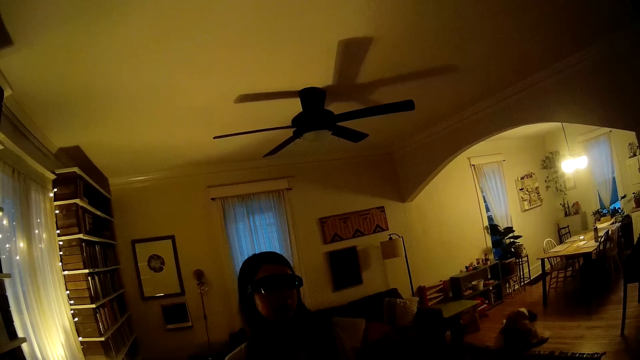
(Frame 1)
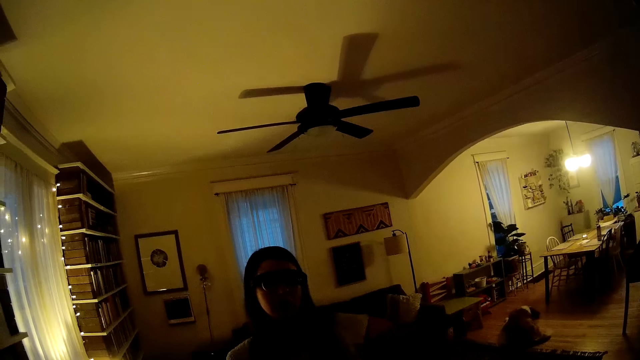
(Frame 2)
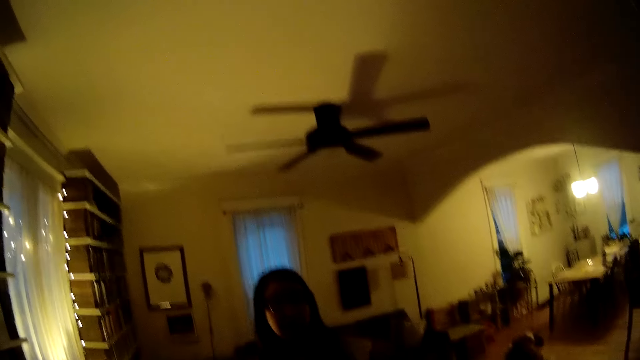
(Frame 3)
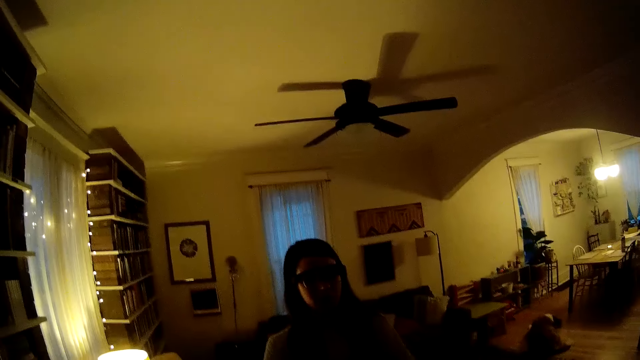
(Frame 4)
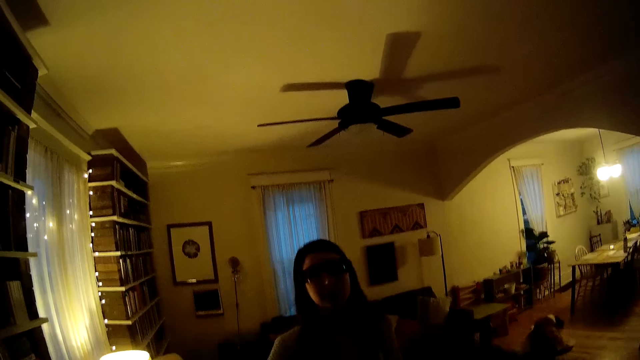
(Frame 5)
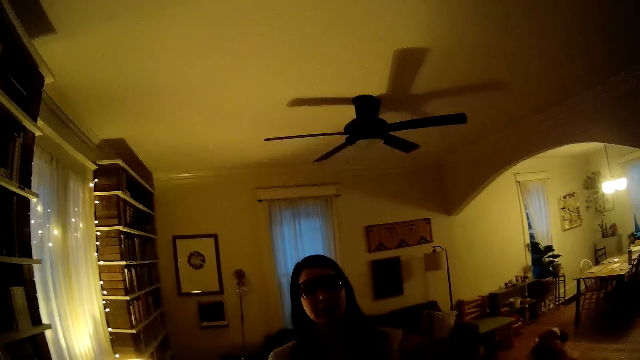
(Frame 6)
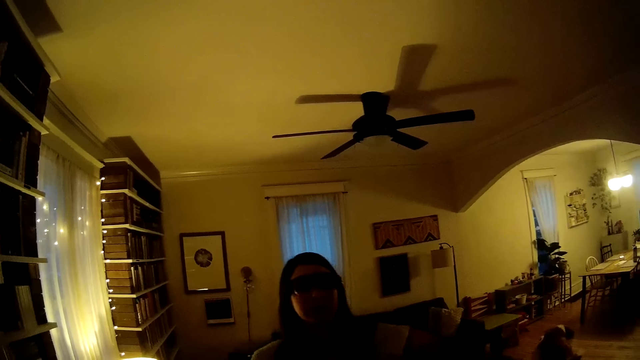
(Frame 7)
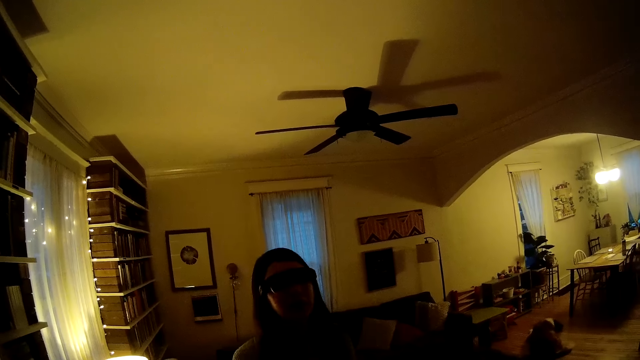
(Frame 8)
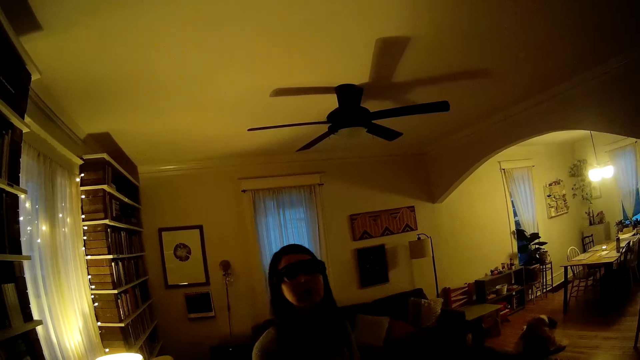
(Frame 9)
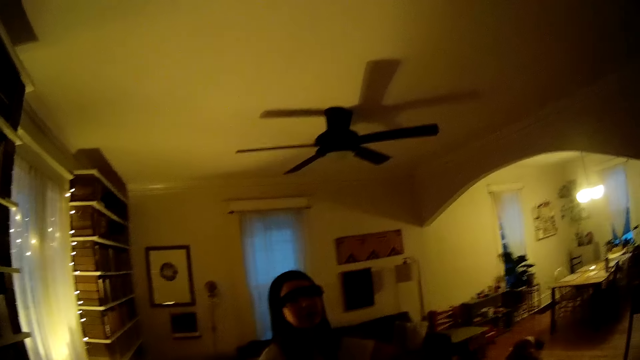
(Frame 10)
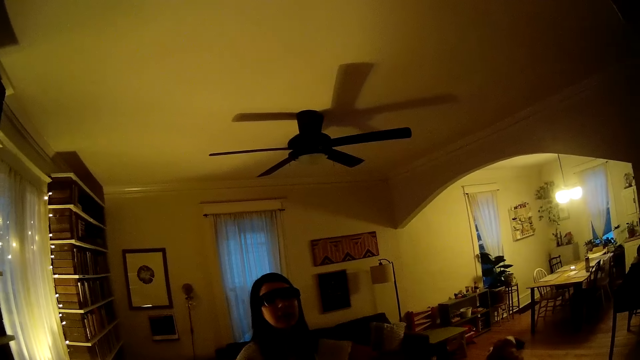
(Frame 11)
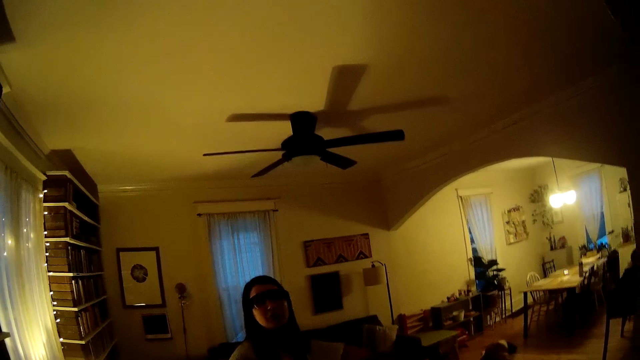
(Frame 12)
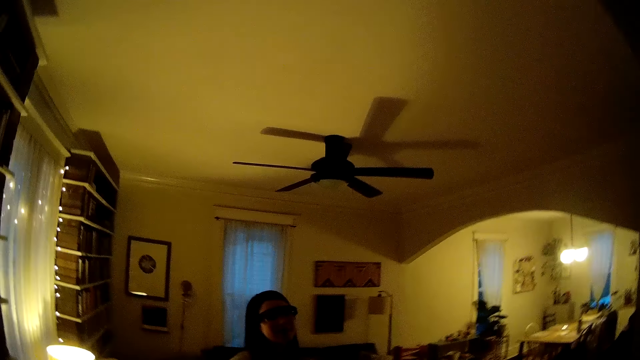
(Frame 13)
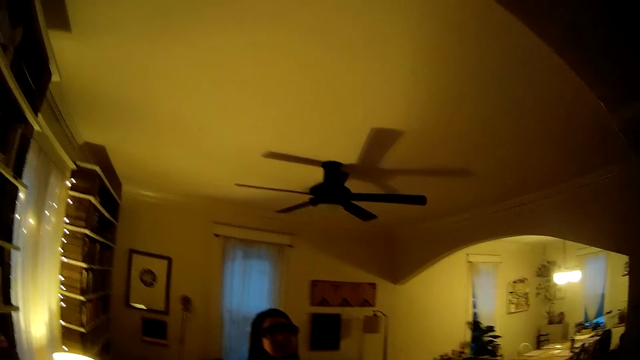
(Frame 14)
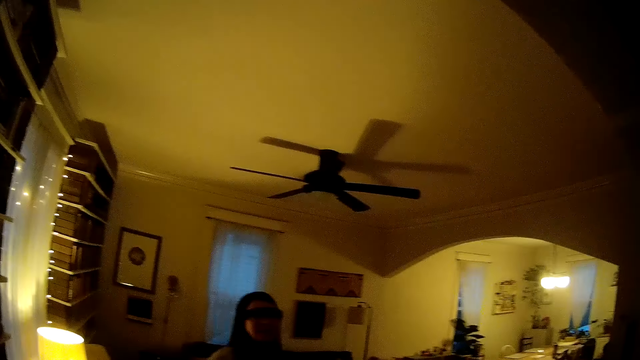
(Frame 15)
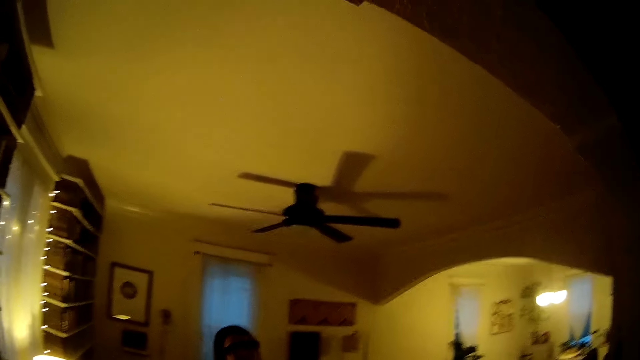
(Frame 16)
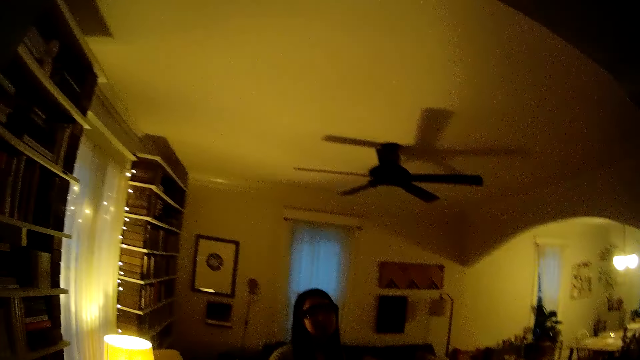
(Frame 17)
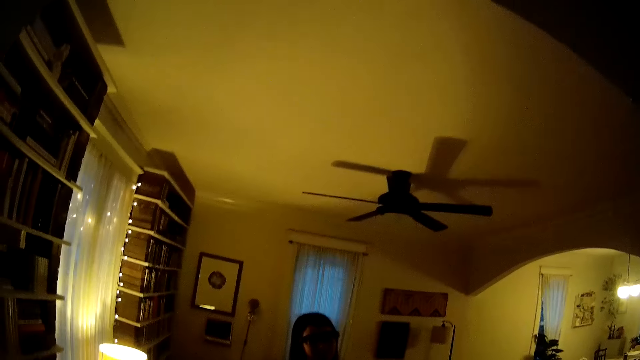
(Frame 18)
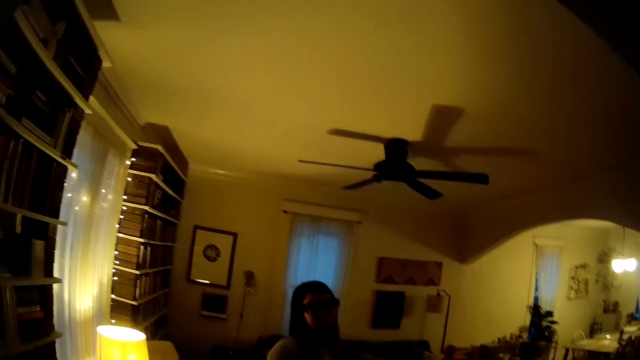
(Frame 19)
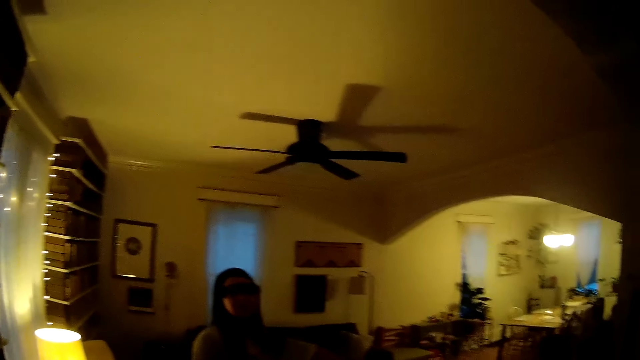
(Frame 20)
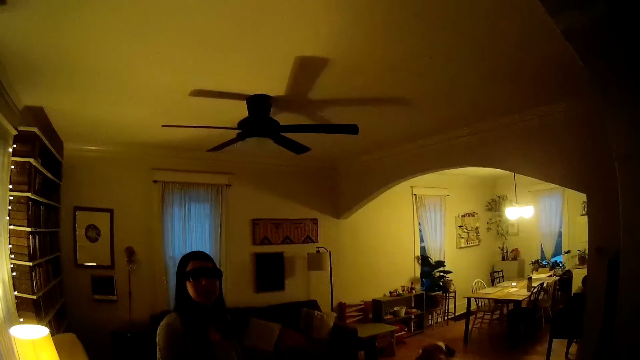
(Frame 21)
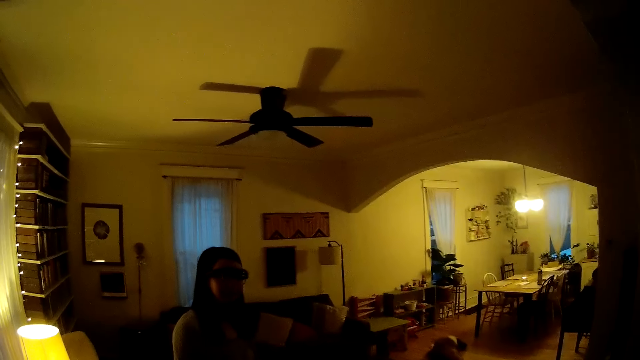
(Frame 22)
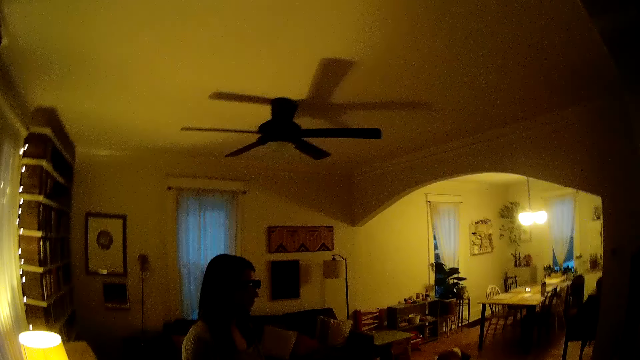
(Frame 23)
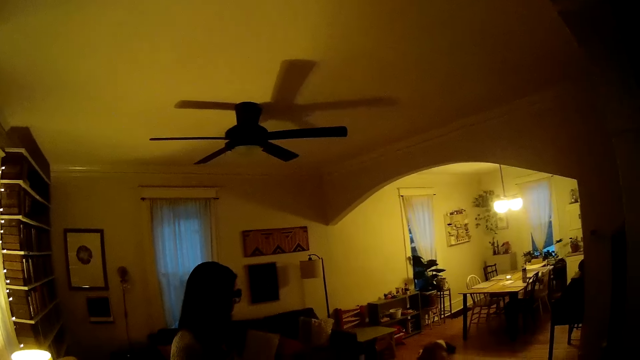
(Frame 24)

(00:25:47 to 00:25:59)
The camera wearer talks with a lady.

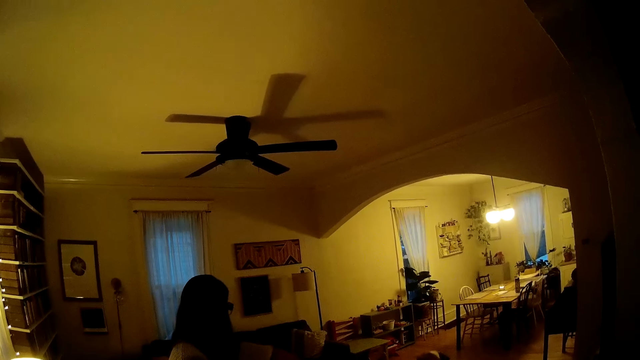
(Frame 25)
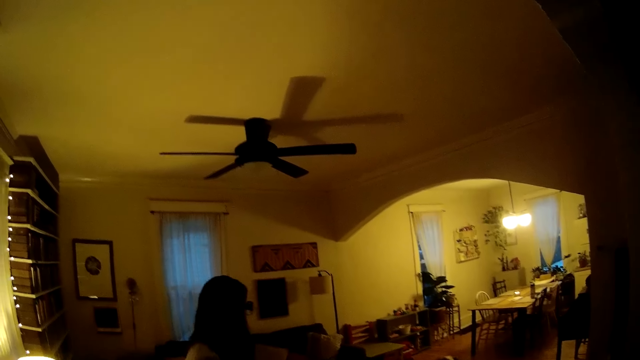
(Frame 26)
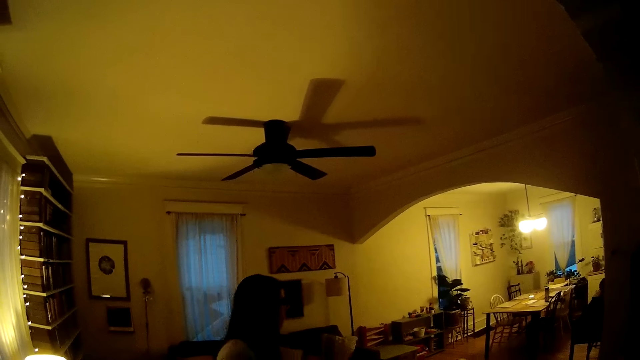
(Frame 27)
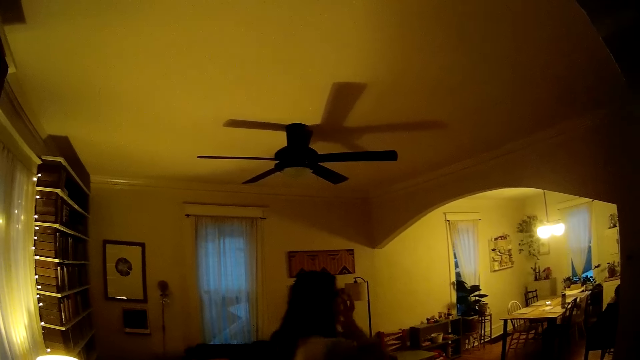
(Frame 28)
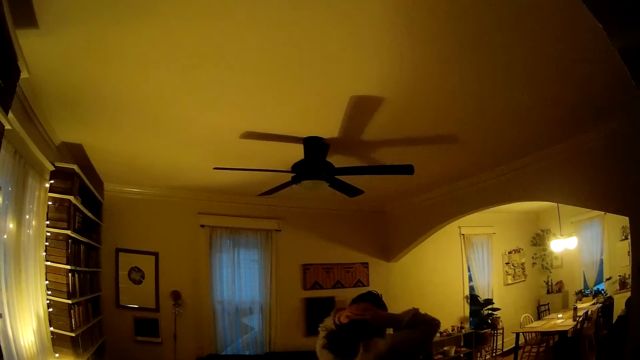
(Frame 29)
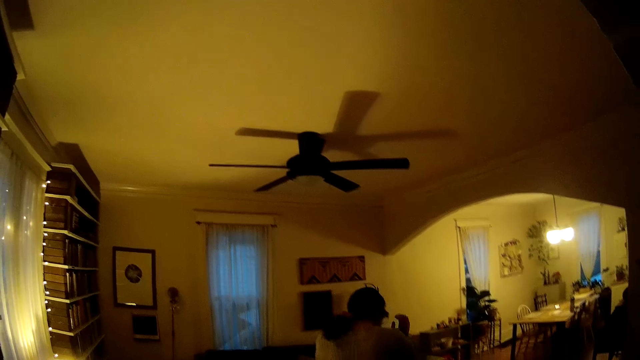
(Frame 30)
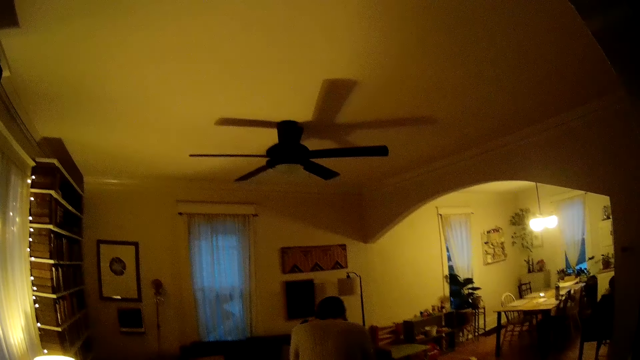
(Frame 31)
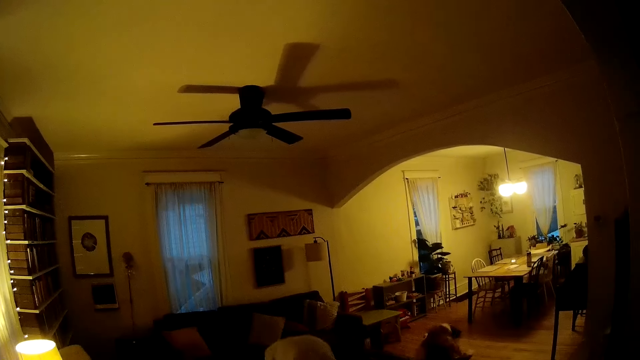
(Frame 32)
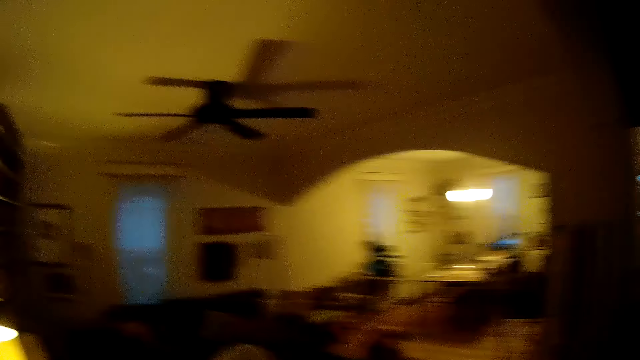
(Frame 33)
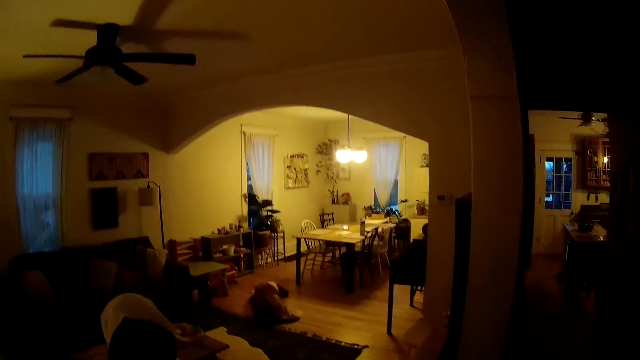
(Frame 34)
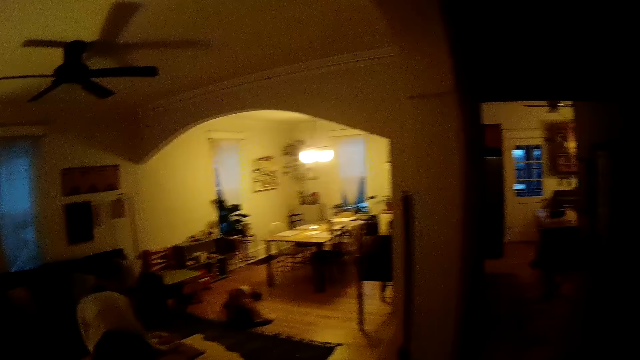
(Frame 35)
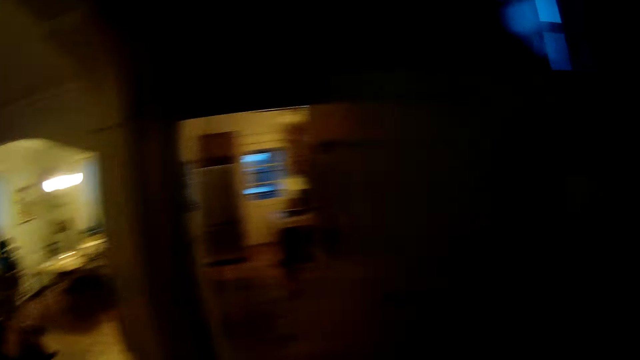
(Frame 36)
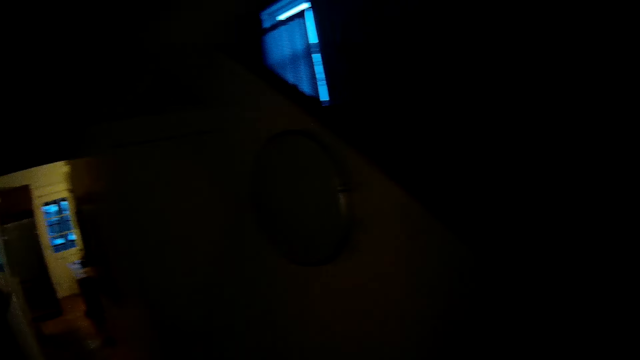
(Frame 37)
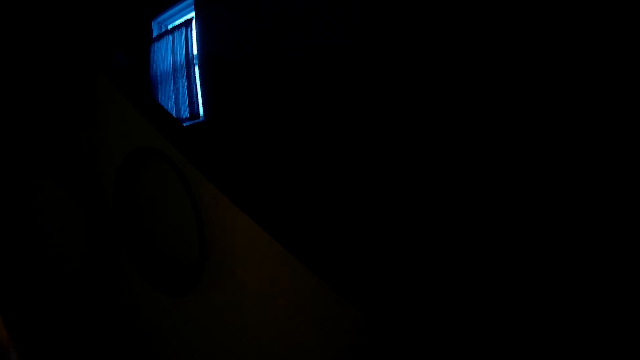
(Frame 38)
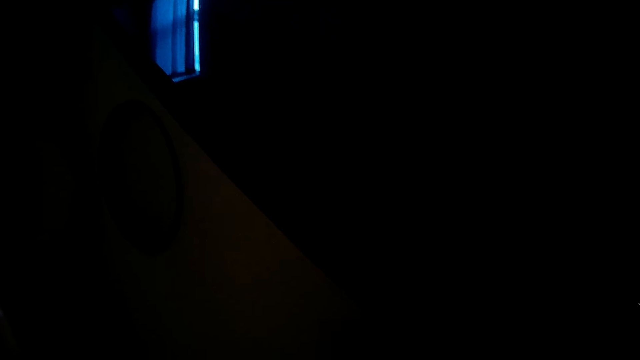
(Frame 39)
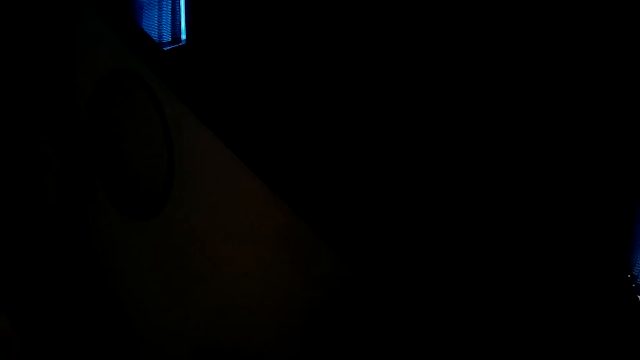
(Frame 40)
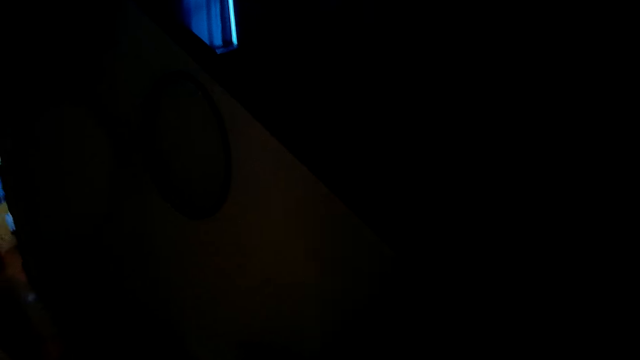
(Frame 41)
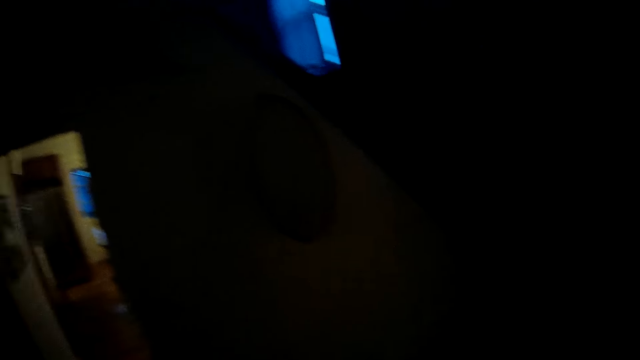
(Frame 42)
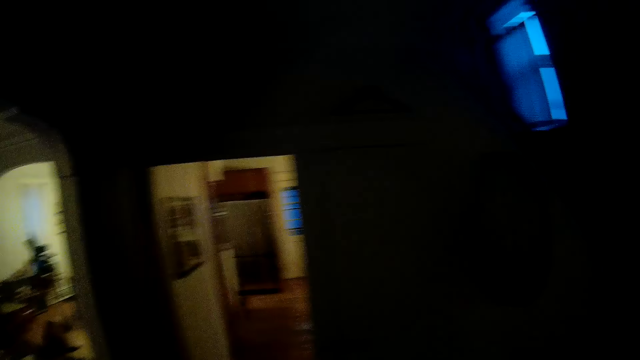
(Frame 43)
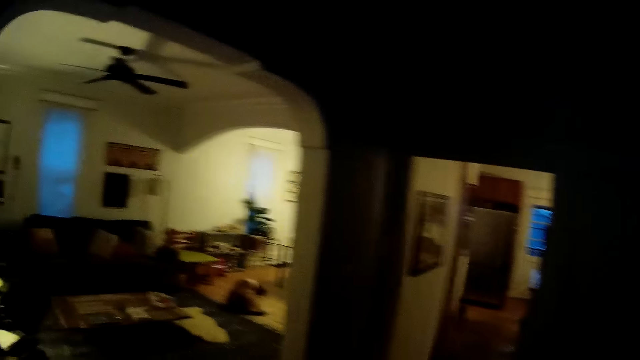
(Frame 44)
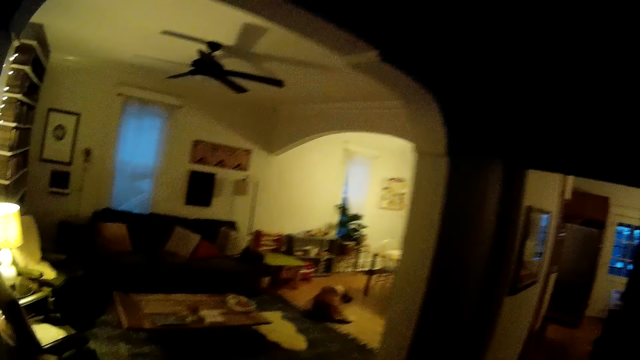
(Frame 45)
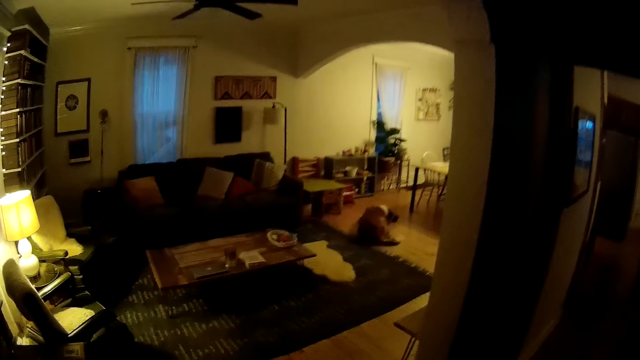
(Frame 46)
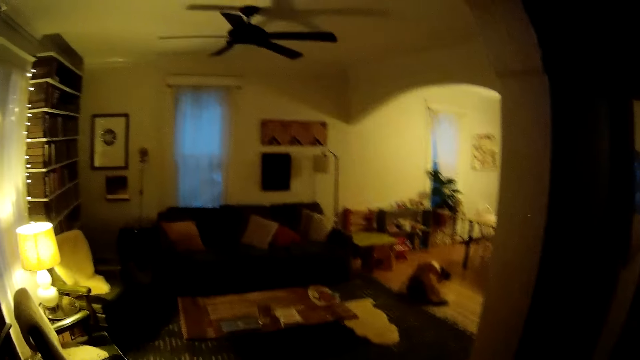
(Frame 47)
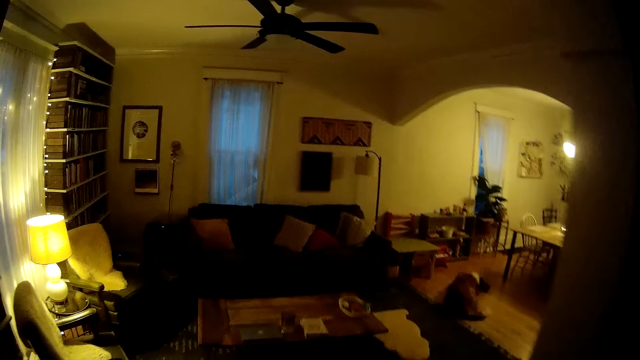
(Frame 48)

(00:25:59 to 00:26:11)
A lady sits on the chair. The camera wearer looks around the room. They talk with the lady. They look around the room. They move around the room.
